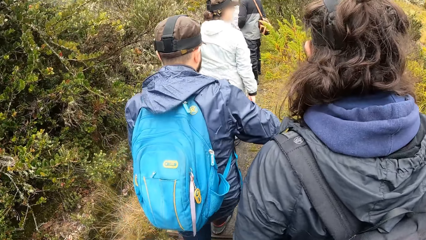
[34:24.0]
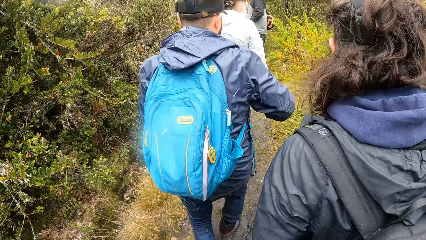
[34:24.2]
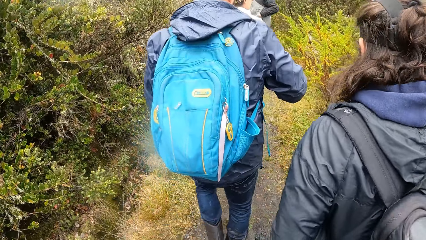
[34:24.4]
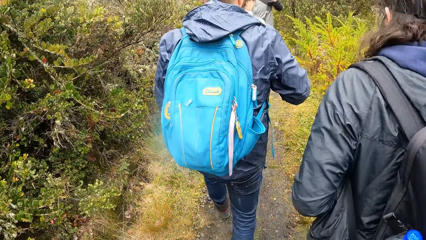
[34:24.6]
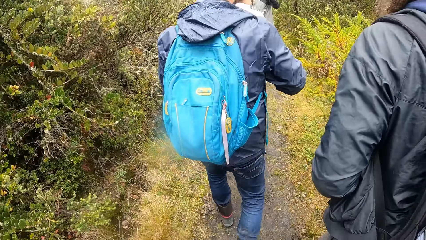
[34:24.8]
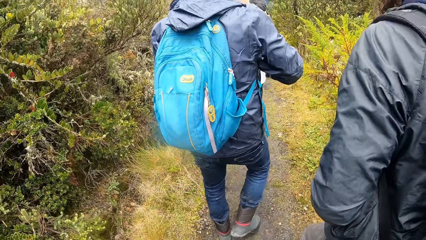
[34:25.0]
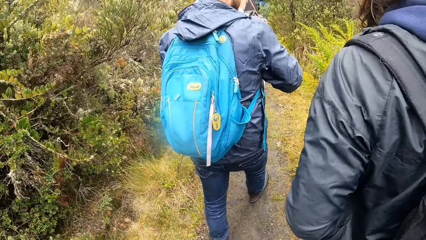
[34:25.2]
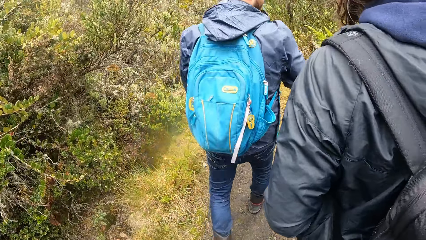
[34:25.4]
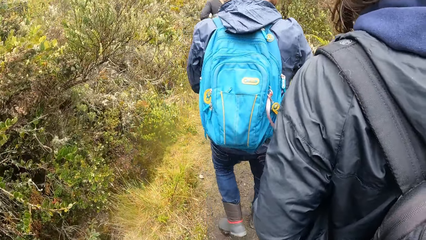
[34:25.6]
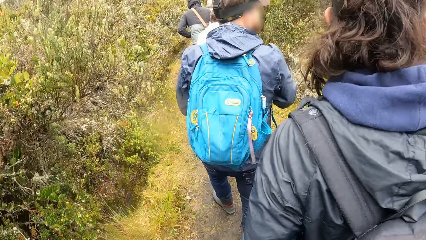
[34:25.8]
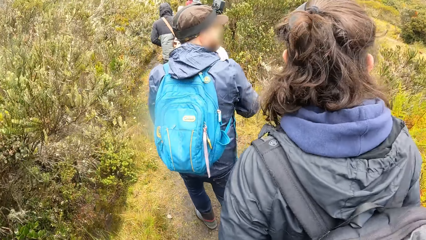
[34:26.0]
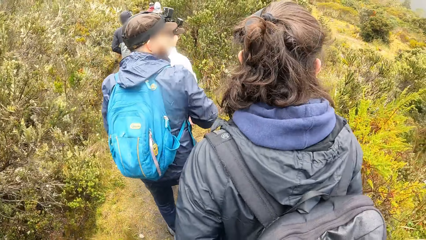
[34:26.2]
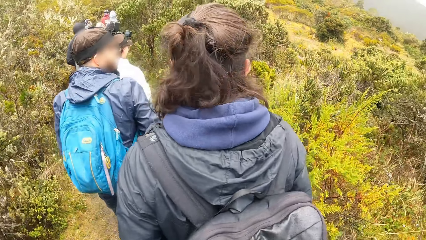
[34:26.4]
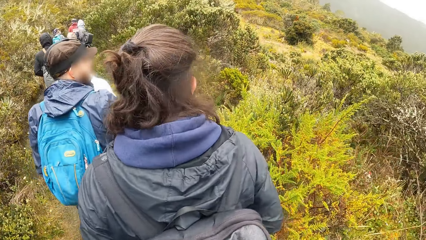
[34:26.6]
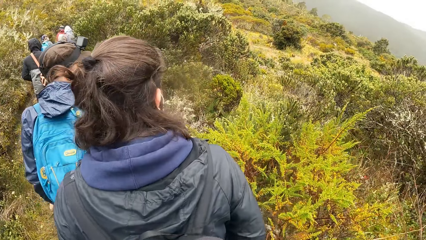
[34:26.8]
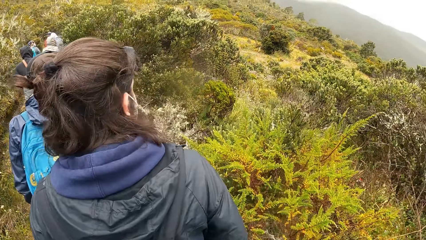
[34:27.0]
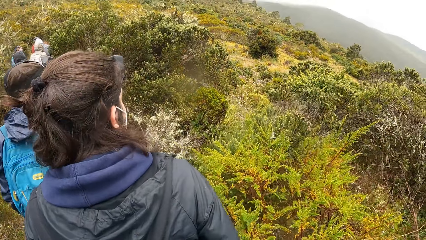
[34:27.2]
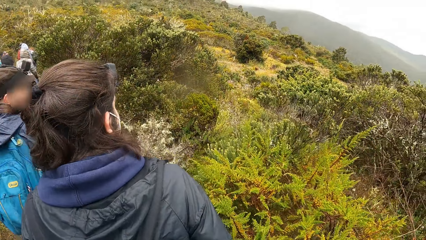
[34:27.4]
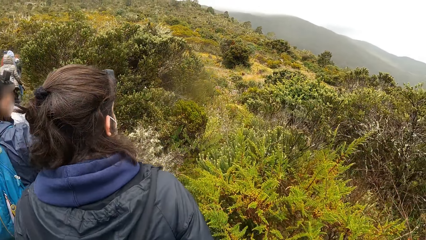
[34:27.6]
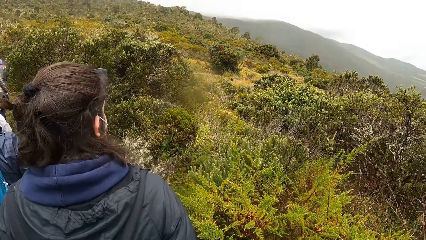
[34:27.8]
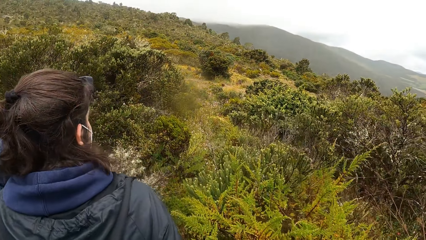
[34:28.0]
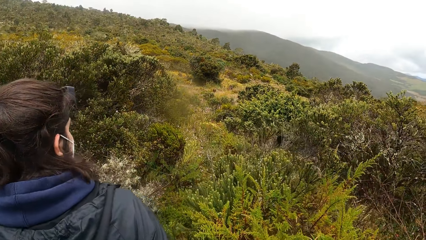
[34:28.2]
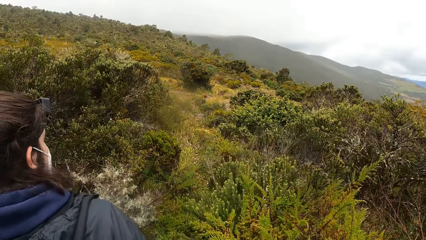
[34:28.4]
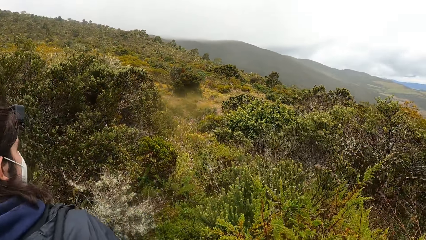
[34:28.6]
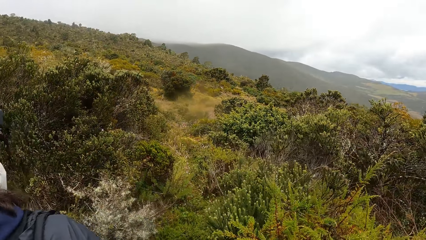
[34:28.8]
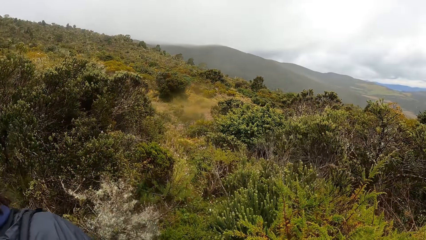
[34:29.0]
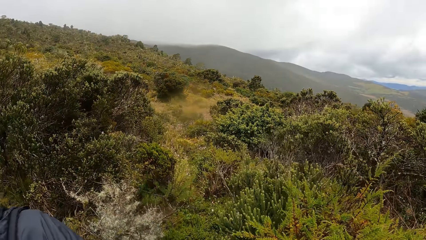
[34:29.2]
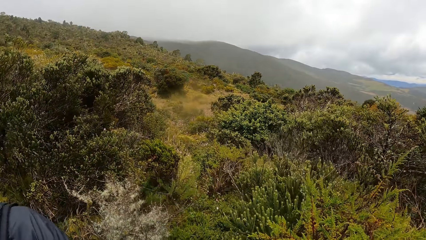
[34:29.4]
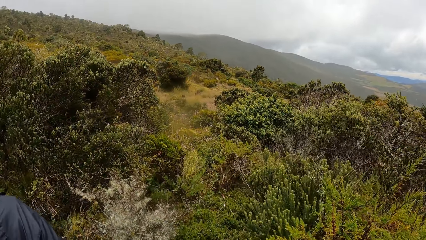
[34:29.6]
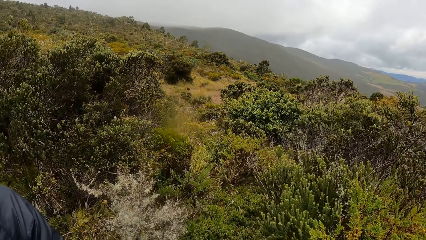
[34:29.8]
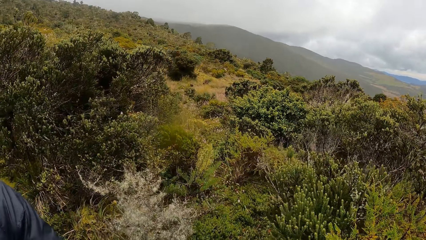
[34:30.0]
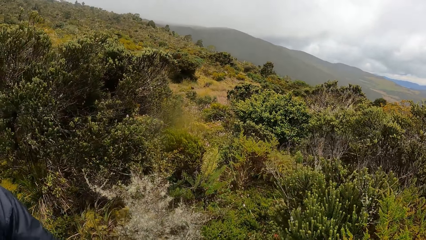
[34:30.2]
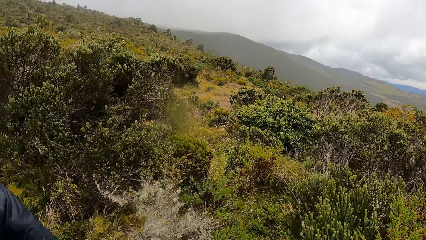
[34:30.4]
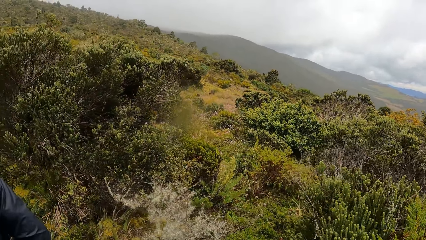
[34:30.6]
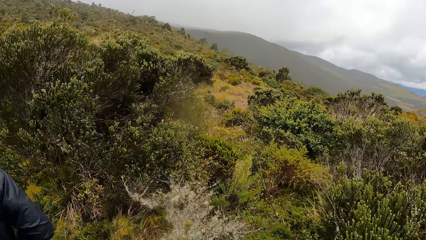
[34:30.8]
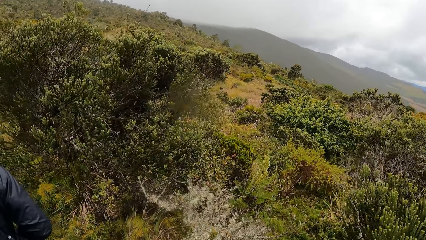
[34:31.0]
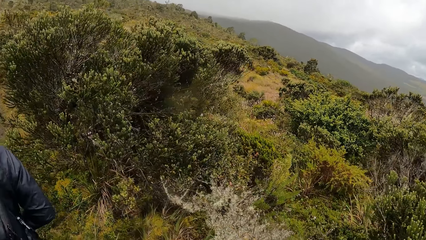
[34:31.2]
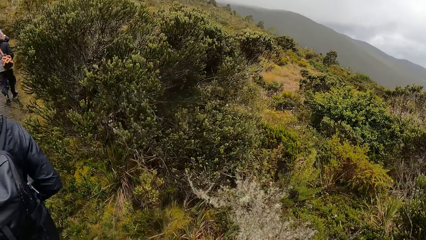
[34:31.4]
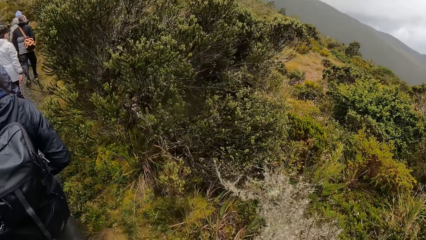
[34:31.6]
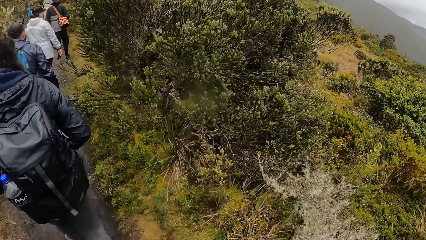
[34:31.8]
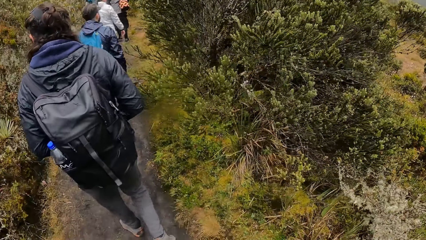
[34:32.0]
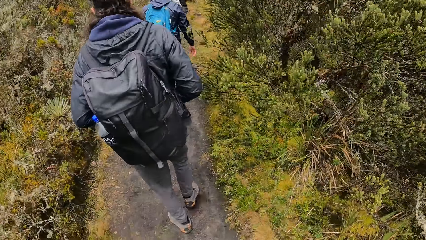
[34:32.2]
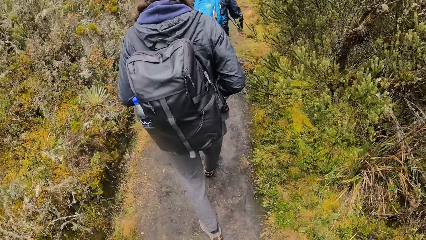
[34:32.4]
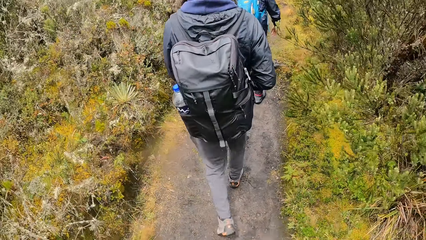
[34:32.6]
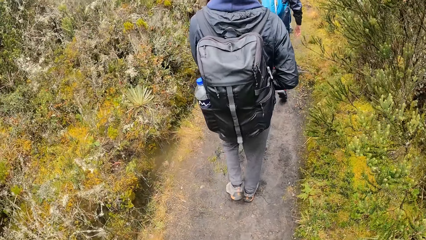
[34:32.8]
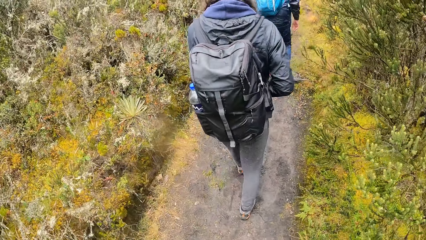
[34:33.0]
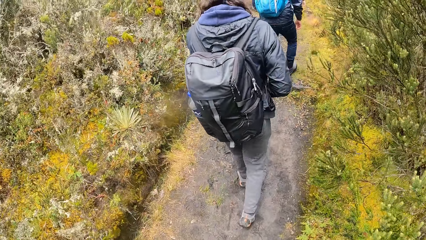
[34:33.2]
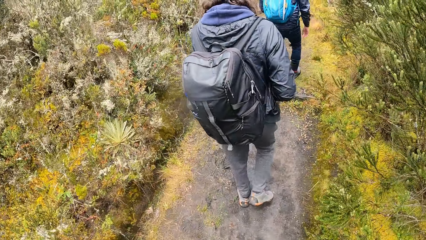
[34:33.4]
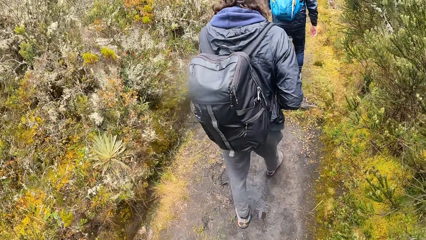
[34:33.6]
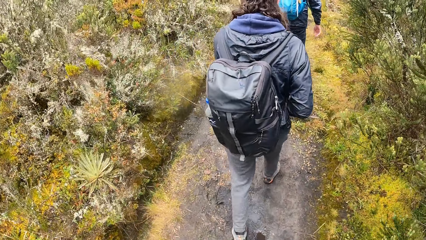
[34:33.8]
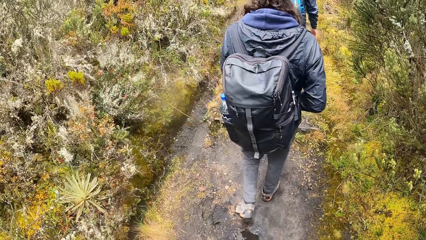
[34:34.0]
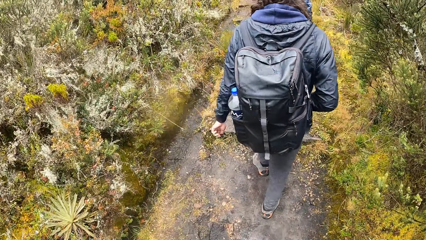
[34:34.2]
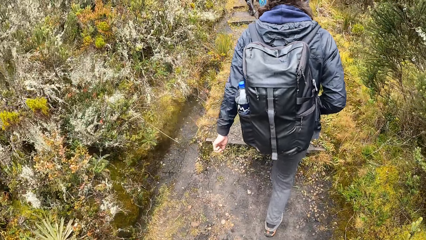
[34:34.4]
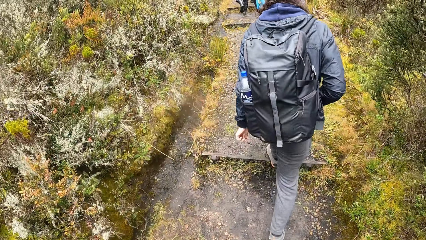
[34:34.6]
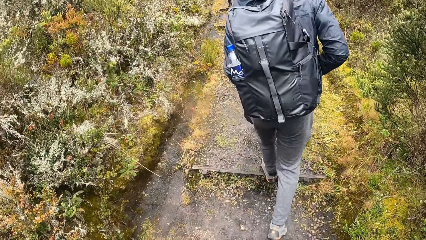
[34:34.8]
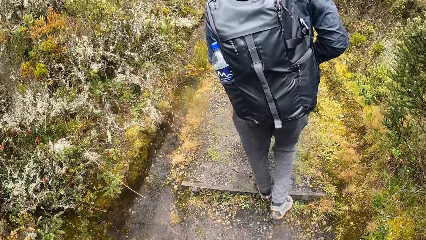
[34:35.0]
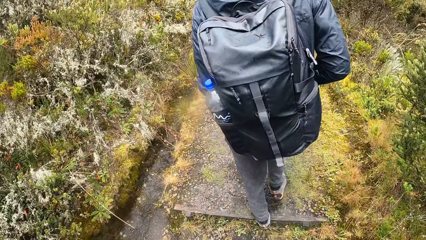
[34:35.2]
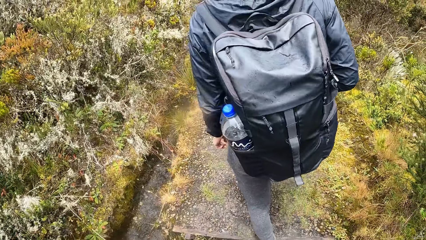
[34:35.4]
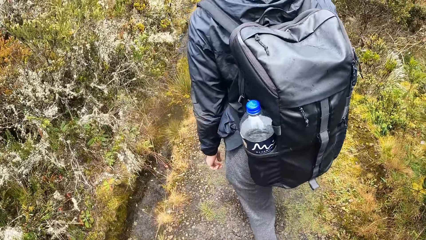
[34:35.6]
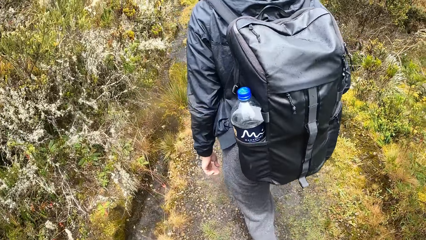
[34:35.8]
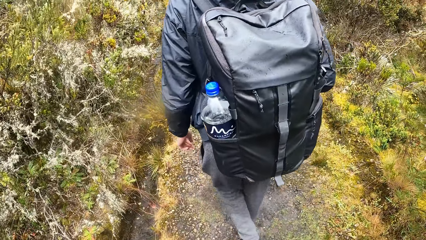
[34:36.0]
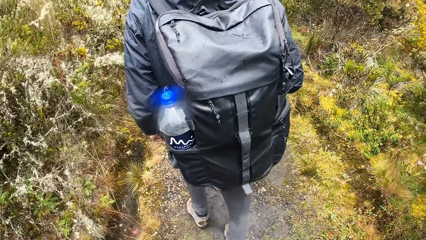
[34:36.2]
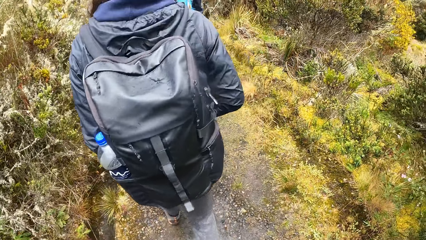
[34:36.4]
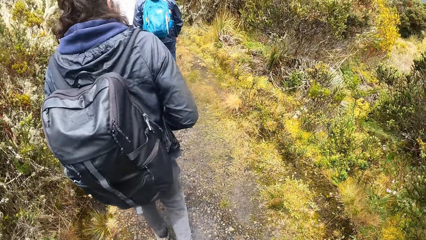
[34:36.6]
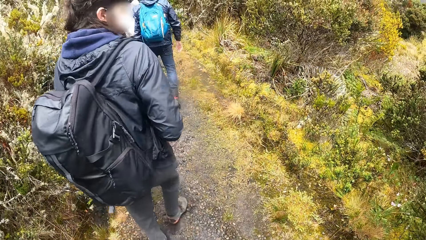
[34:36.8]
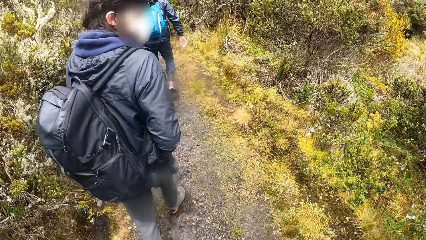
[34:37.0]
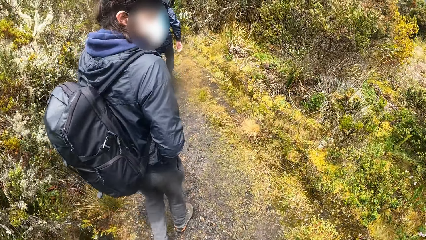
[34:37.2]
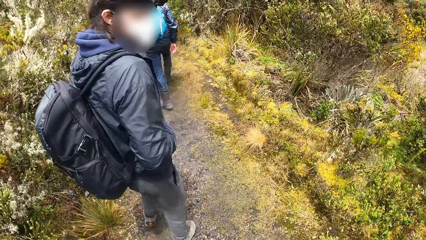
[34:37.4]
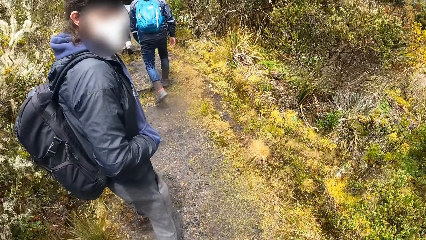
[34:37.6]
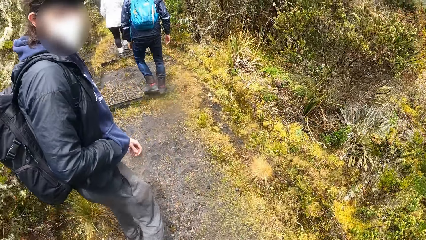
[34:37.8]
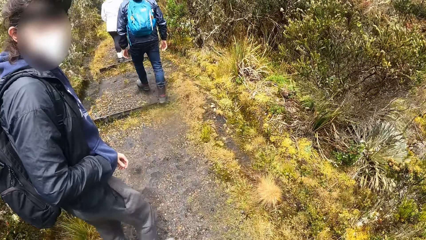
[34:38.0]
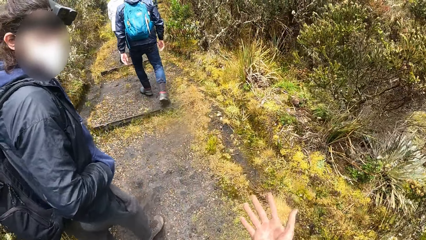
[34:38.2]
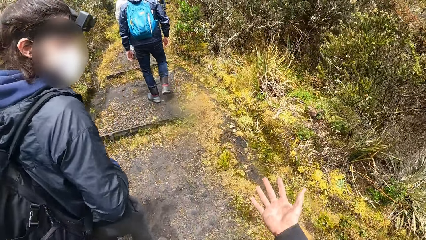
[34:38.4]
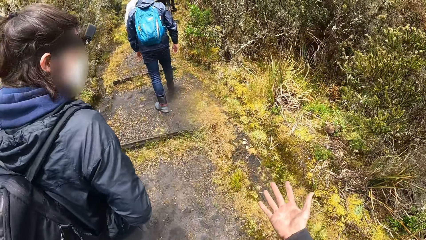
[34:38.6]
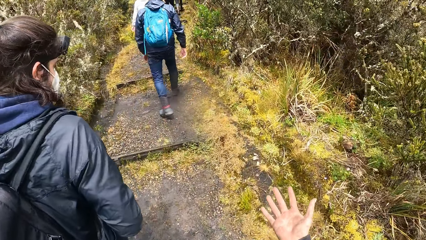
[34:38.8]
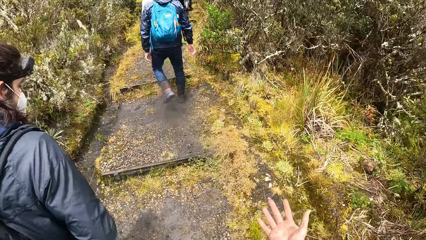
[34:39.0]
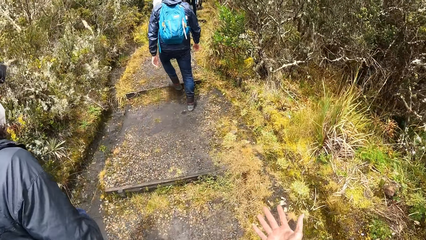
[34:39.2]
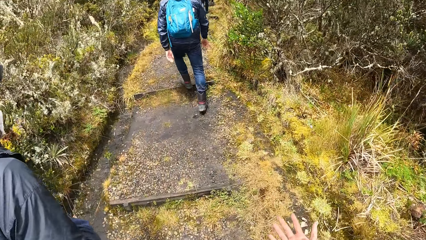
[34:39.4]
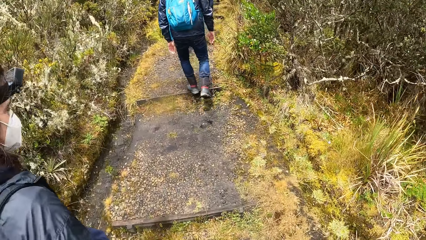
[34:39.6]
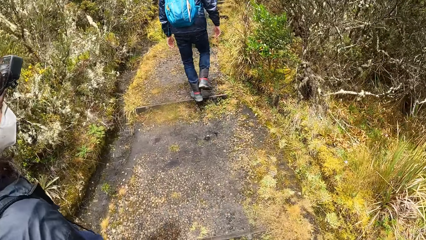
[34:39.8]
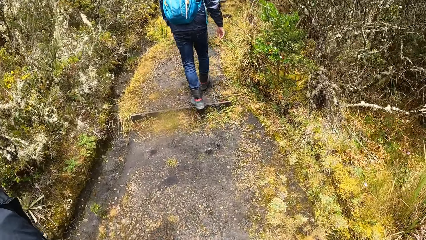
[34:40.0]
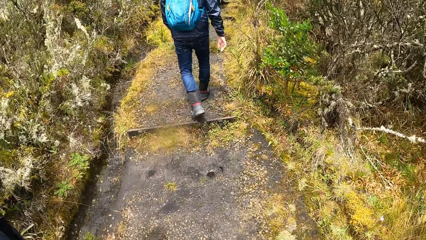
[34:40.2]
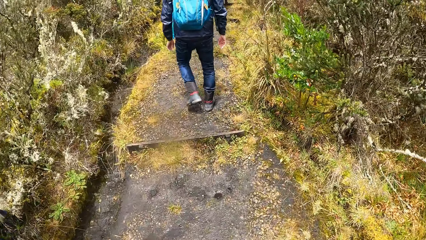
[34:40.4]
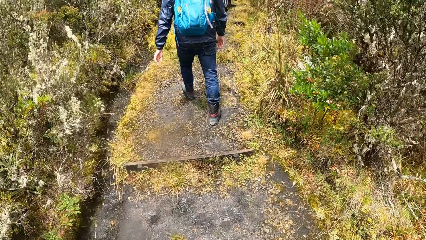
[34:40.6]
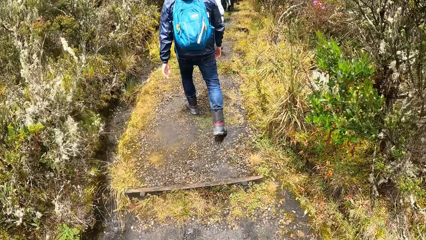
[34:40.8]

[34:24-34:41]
The camera wearer looks around. A person turns around. The camera wearer stares at the right hand.
